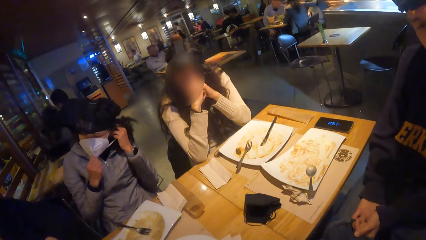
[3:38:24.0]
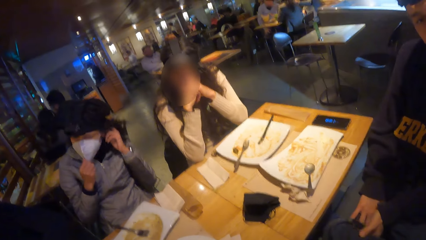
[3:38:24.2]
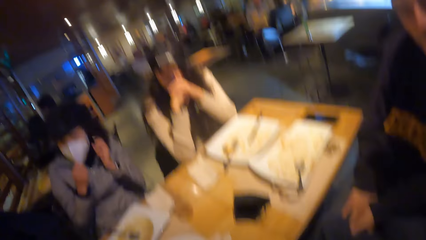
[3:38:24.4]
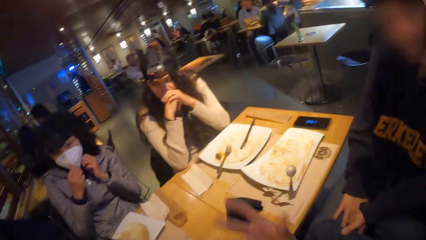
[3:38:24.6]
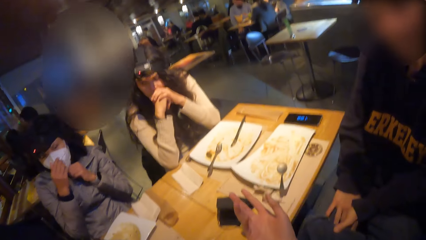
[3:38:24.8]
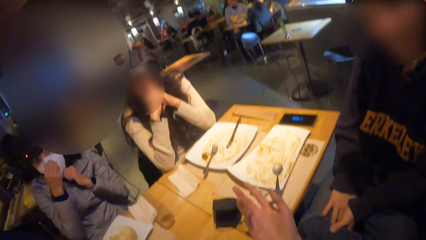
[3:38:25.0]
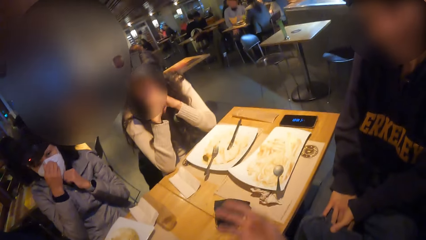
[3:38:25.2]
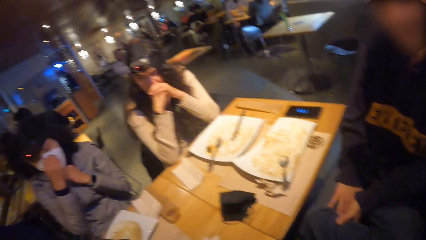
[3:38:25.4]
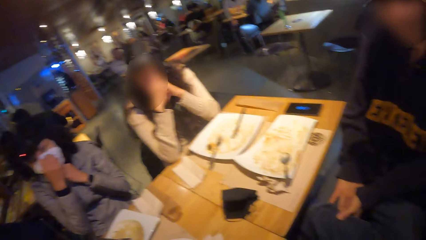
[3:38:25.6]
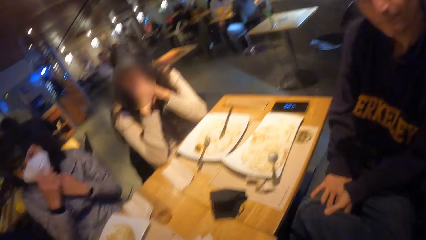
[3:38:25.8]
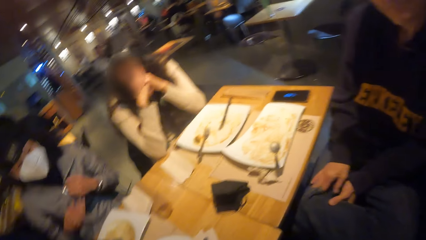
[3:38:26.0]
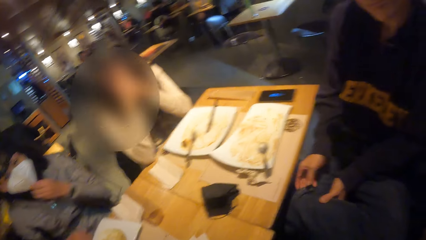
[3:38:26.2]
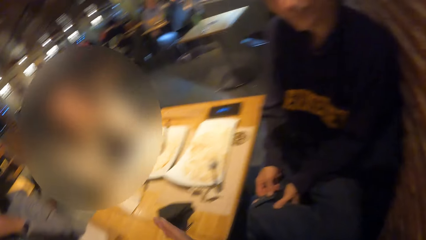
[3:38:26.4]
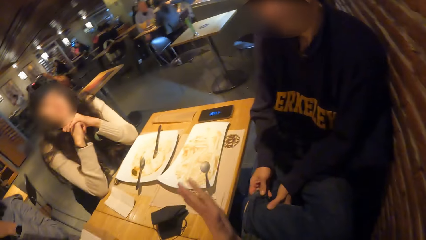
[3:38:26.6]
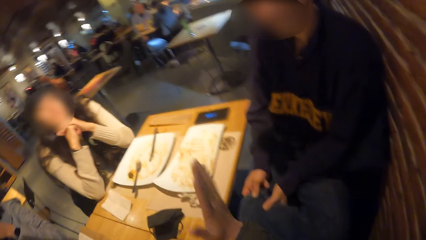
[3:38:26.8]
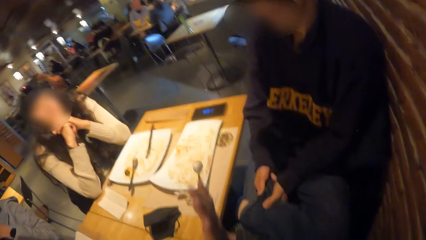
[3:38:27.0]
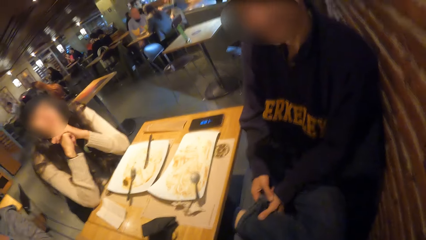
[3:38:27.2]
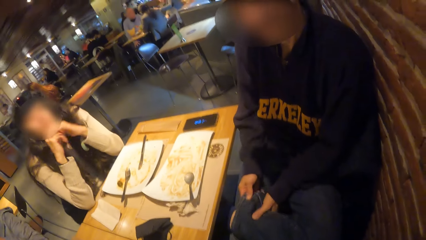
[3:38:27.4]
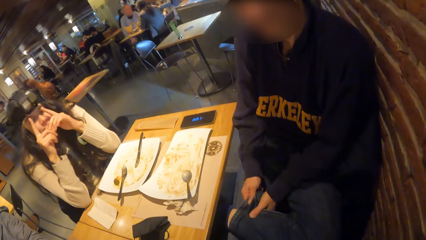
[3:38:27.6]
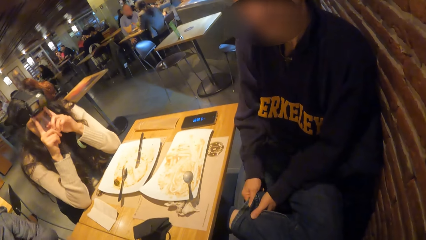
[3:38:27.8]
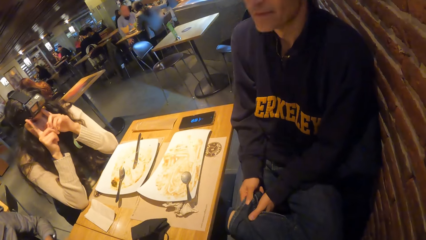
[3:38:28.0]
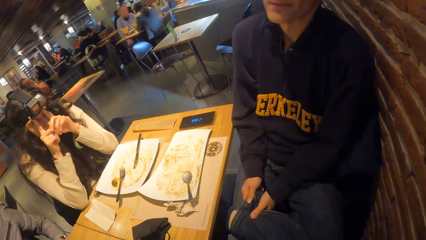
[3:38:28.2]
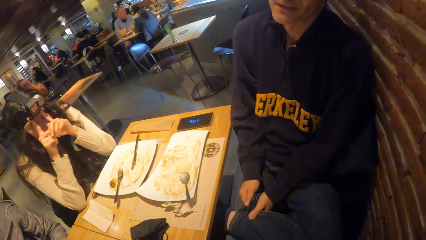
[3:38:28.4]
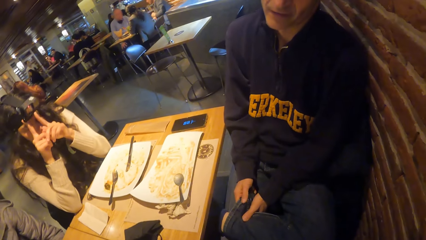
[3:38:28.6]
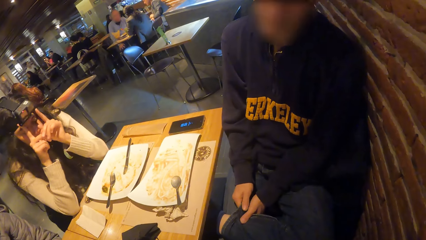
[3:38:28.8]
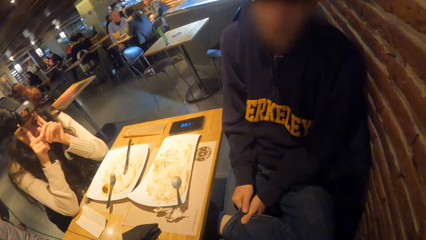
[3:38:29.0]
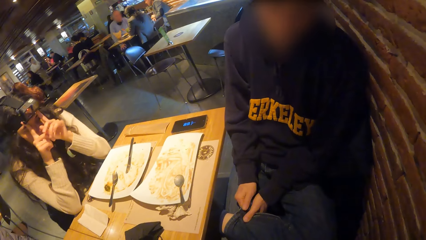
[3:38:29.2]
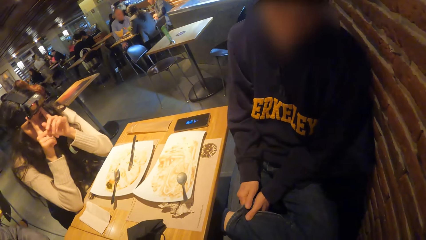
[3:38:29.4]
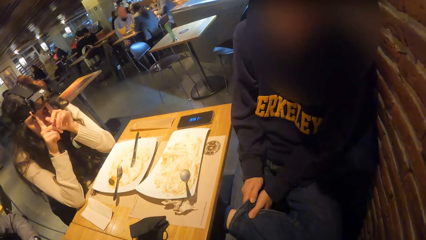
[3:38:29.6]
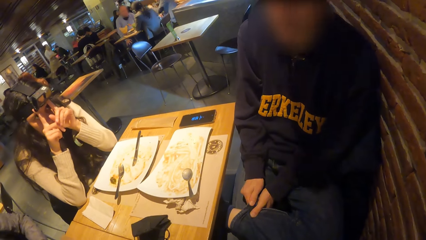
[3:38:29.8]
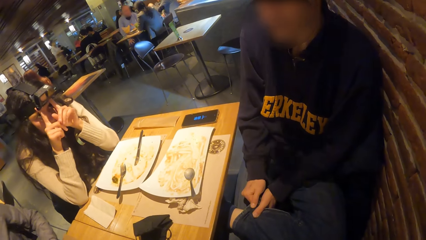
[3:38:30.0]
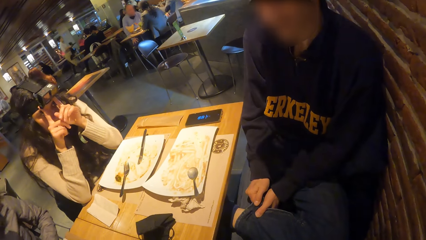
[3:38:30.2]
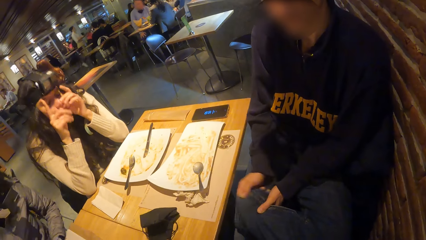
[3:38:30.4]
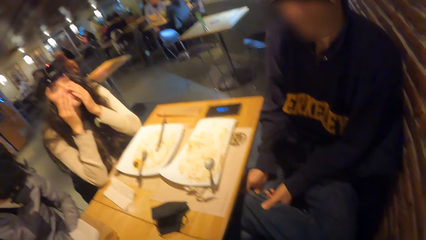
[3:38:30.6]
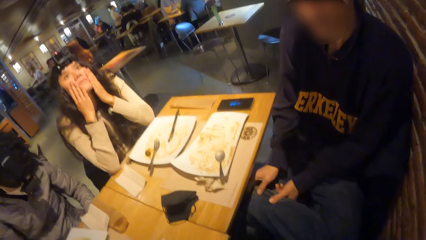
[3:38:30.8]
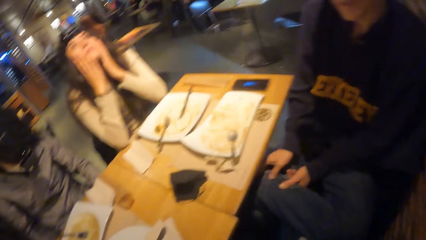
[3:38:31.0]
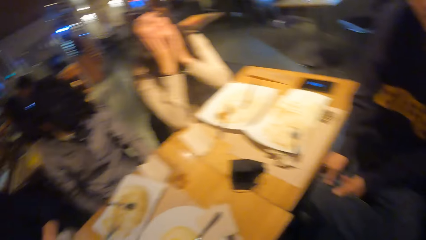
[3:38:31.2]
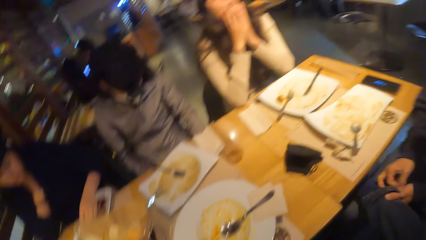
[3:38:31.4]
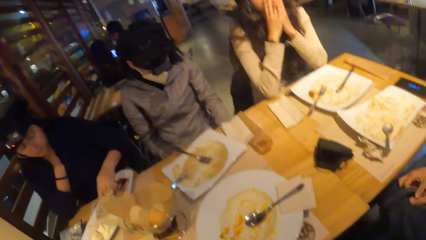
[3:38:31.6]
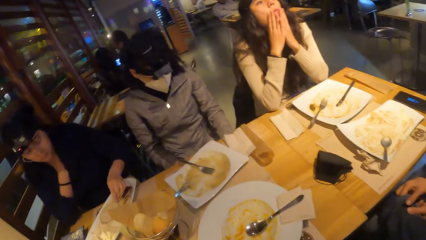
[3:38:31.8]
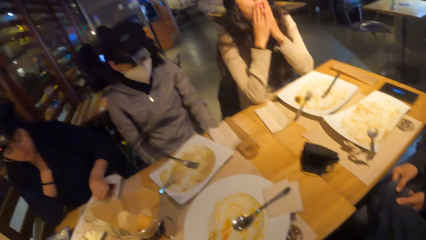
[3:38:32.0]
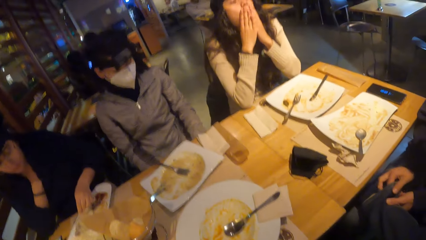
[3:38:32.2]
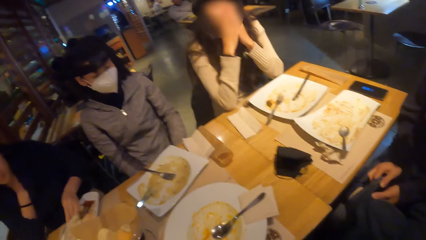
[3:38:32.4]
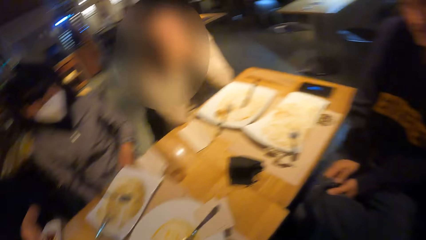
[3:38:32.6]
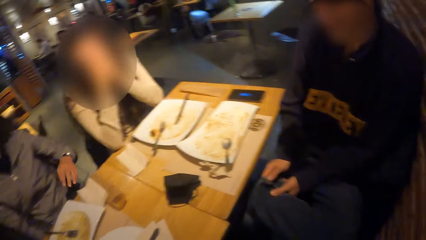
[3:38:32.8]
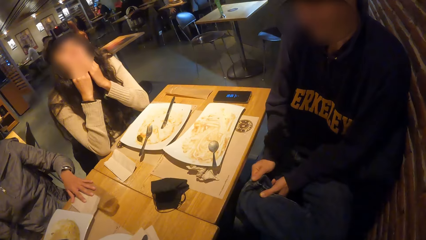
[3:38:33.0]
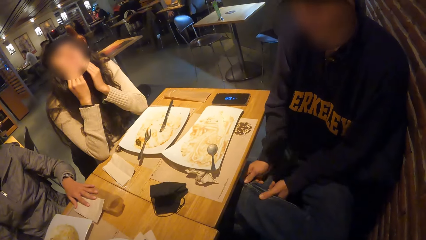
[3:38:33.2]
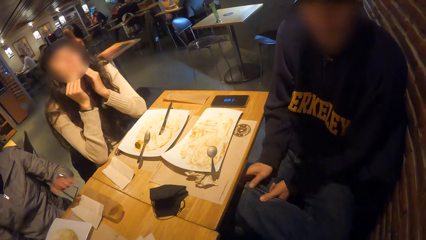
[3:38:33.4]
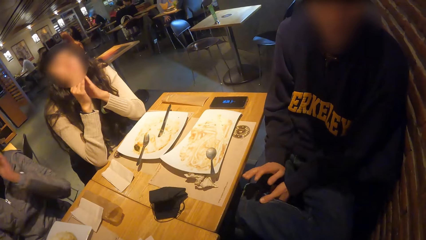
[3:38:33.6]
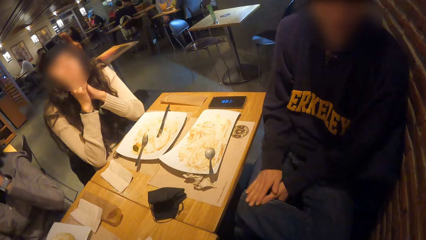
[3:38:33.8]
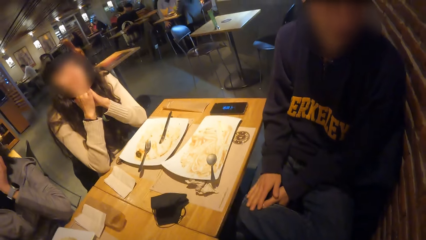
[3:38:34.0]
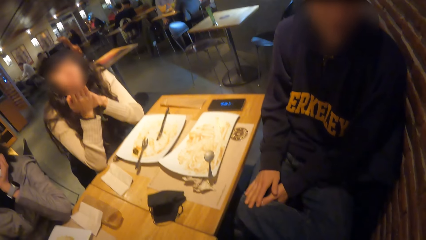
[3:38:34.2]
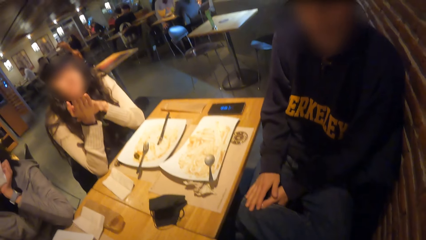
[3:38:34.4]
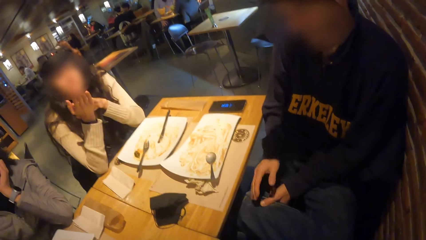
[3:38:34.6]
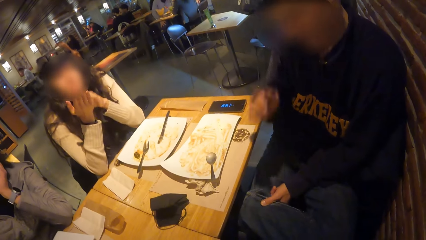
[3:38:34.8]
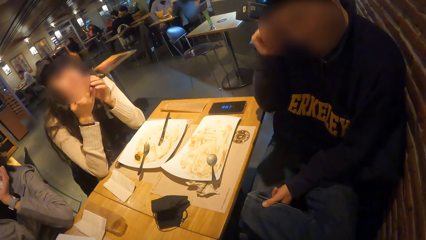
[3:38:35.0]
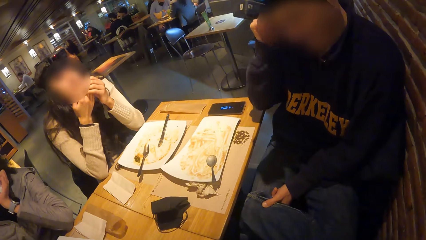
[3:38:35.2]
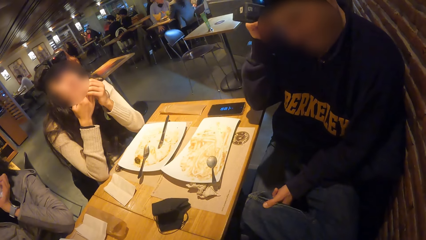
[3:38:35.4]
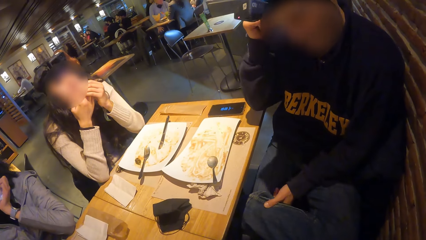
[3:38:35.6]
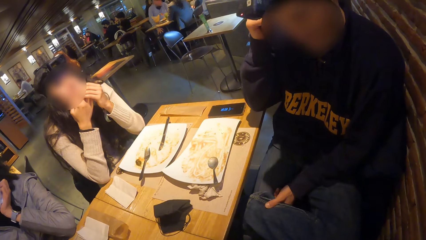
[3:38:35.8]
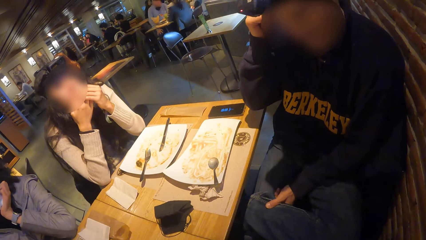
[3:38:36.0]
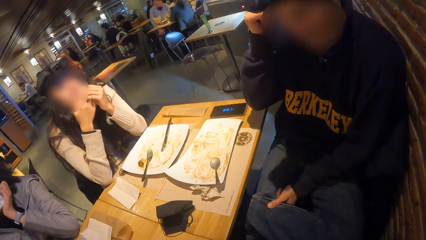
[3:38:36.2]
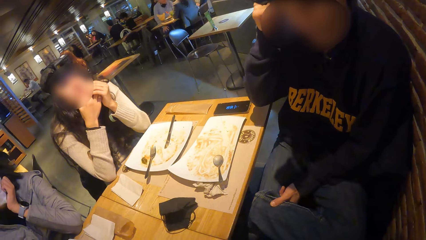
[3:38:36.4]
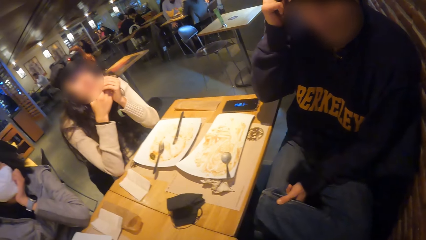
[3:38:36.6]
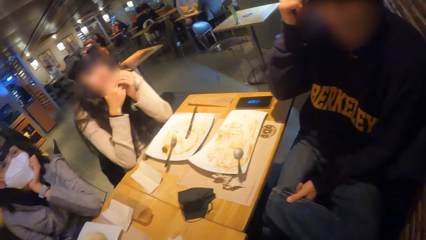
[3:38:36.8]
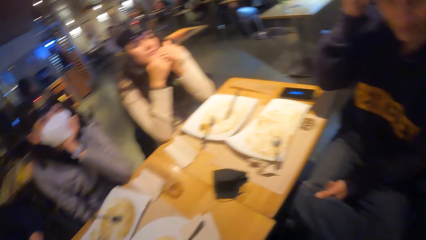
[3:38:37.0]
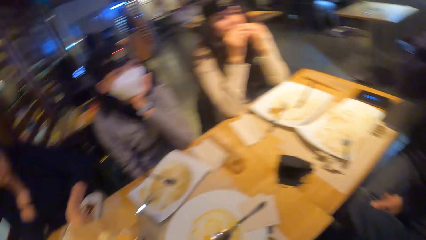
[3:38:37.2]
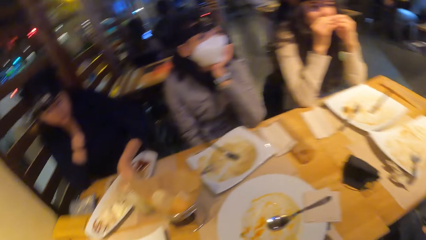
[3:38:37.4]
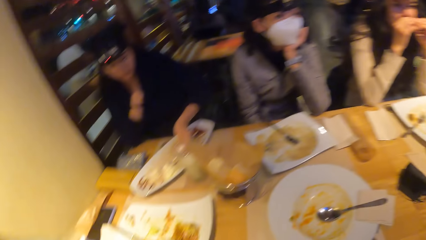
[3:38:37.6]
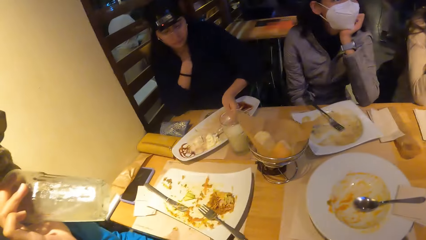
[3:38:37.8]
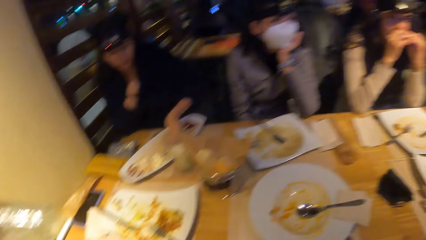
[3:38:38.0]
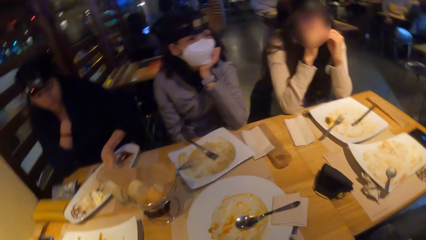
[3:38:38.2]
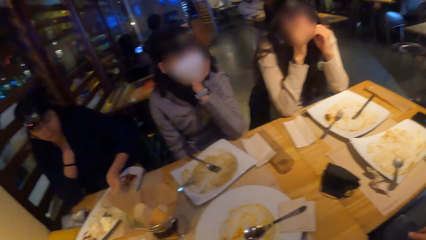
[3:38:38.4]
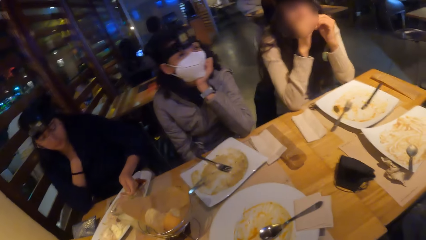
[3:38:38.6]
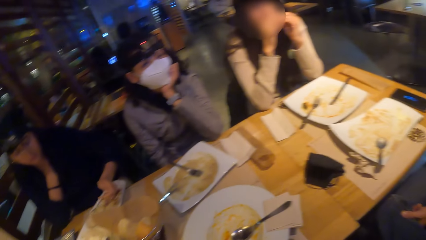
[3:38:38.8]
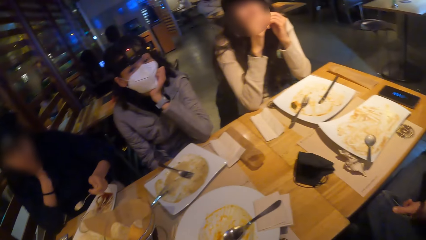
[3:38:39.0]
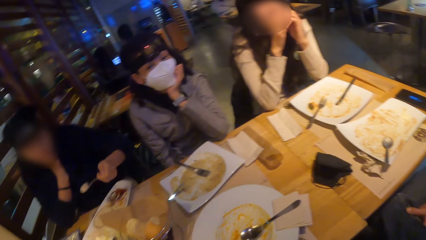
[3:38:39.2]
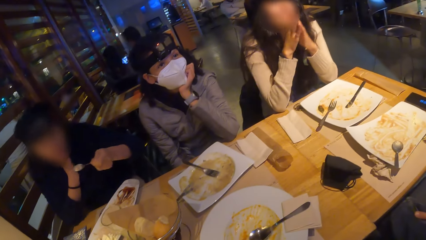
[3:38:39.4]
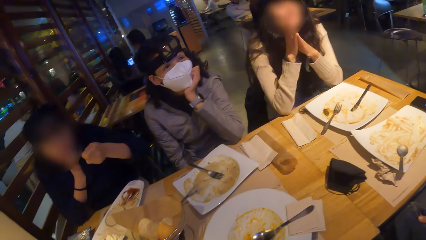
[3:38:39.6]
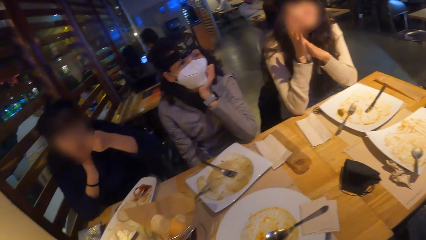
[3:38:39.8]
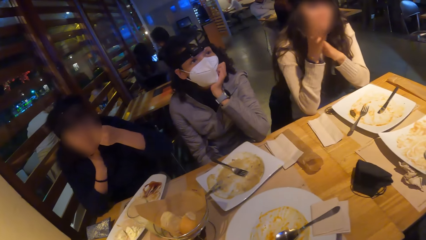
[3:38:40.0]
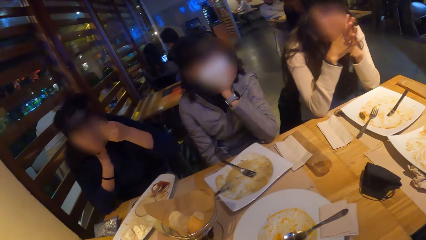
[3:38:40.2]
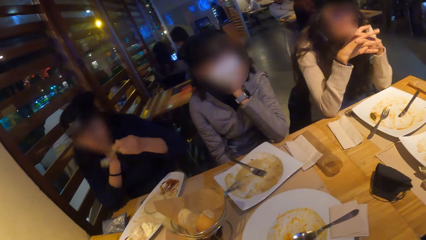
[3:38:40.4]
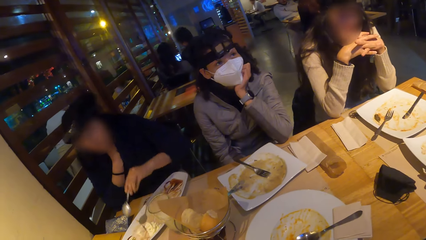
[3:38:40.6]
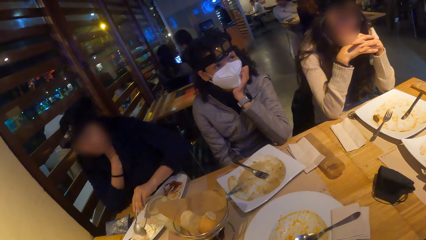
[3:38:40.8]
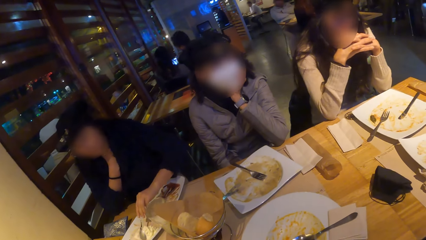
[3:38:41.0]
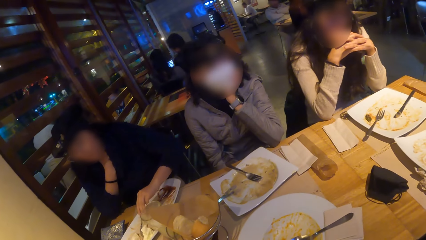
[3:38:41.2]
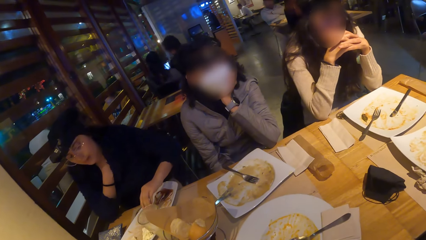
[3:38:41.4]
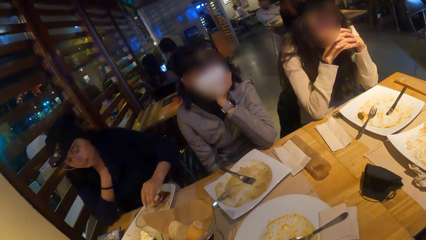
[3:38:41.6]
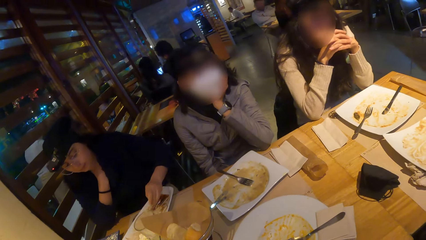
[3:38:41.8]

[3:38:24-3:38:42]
A woman puts on the face mask. Another woman touches the camera. A woman adjusts the position of a serviette paper and a cutlery bag with her left hand. A man touches her hair. Another woman eats the food.
